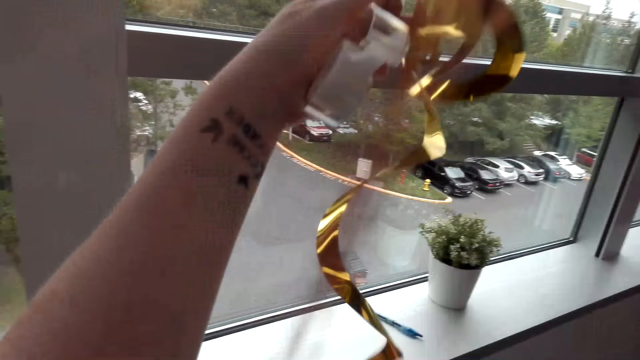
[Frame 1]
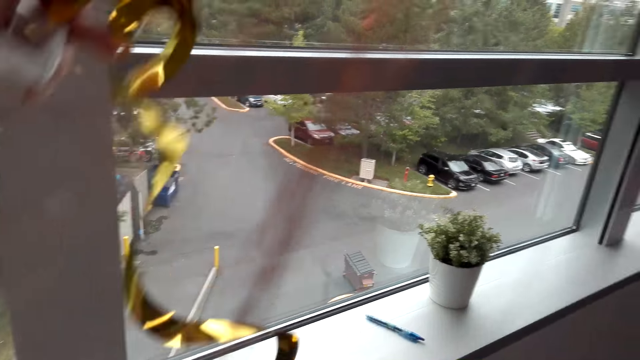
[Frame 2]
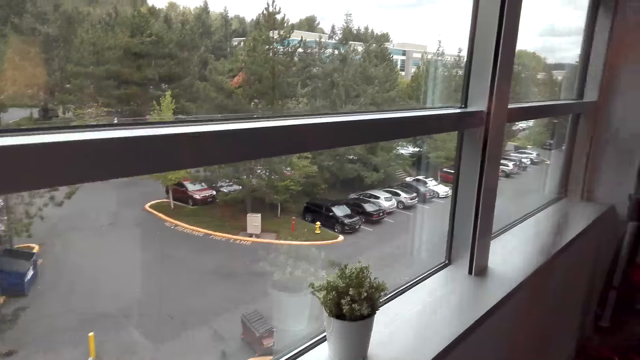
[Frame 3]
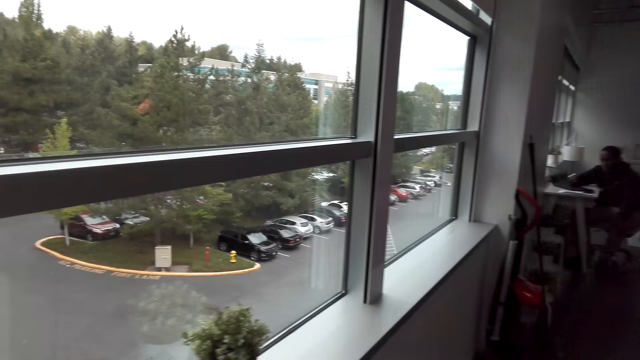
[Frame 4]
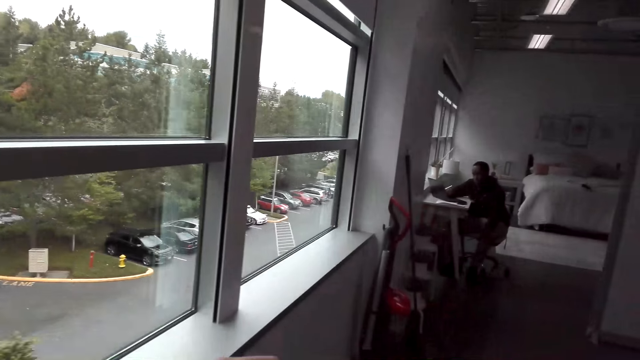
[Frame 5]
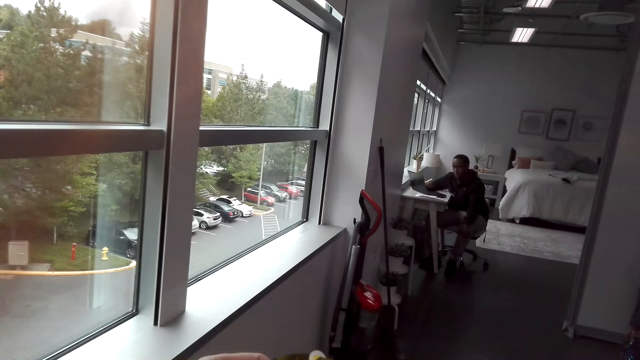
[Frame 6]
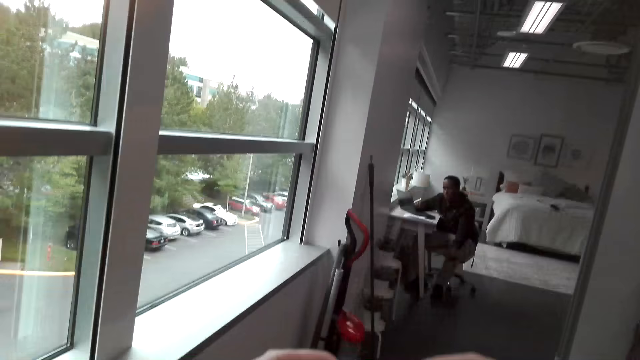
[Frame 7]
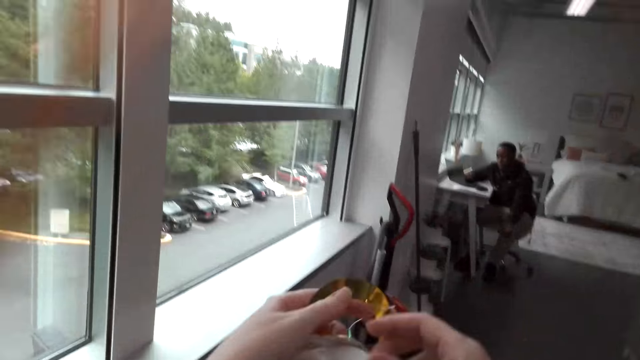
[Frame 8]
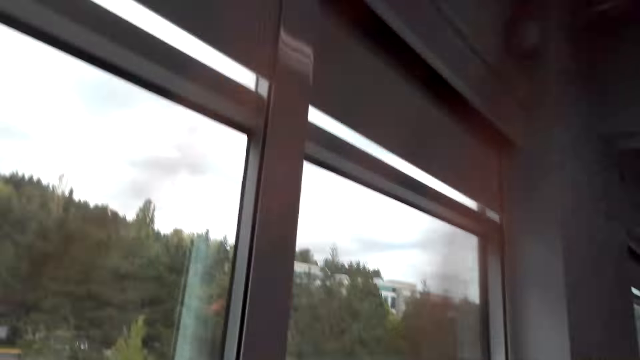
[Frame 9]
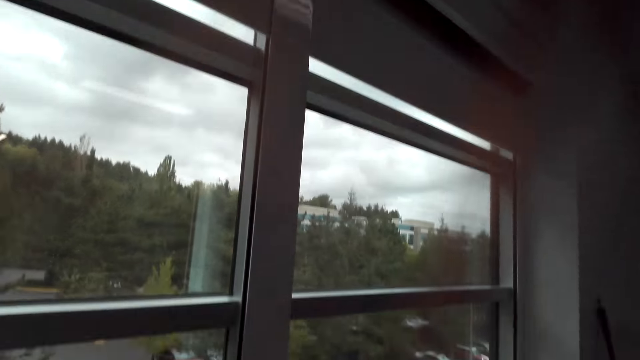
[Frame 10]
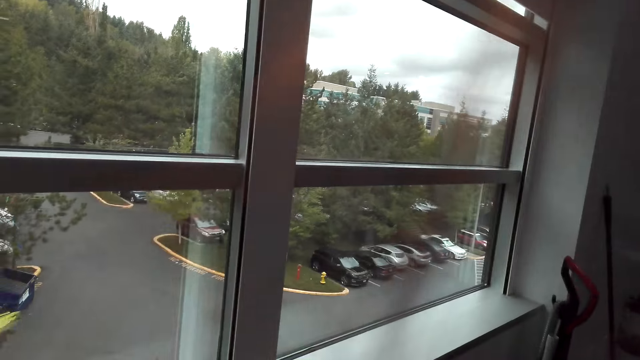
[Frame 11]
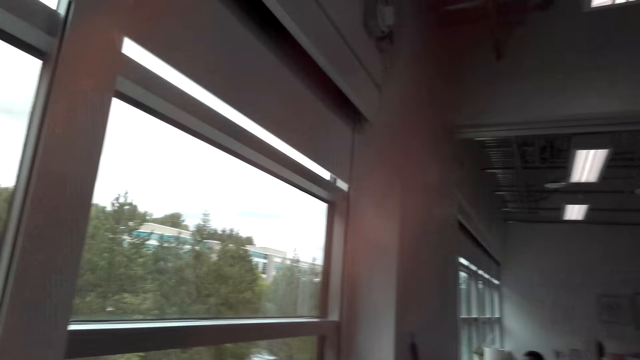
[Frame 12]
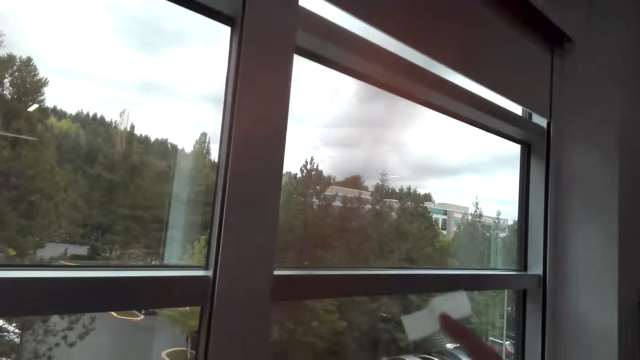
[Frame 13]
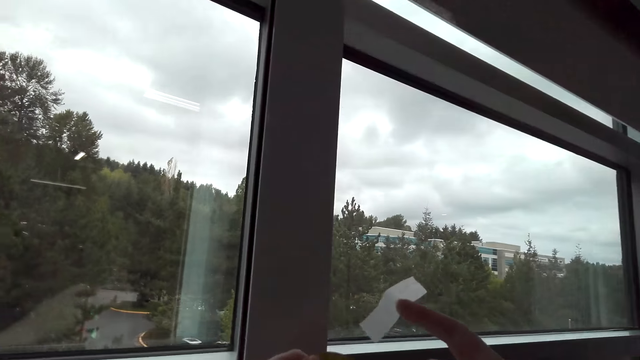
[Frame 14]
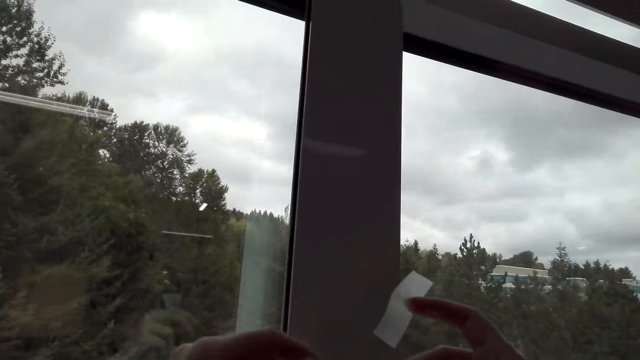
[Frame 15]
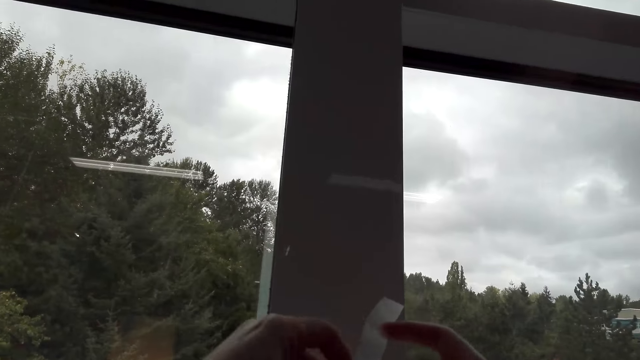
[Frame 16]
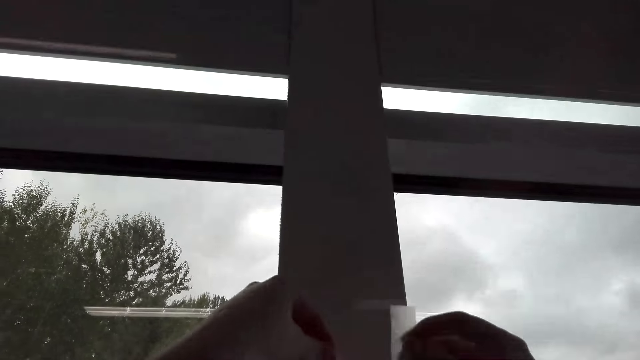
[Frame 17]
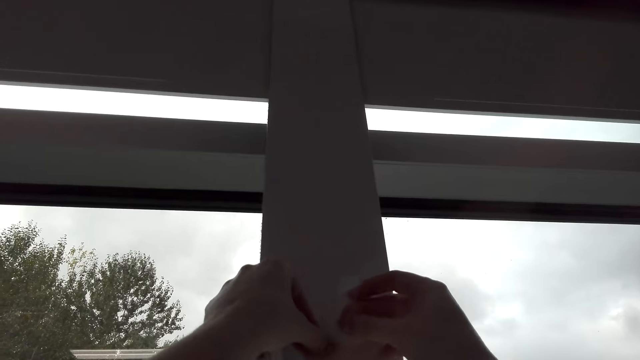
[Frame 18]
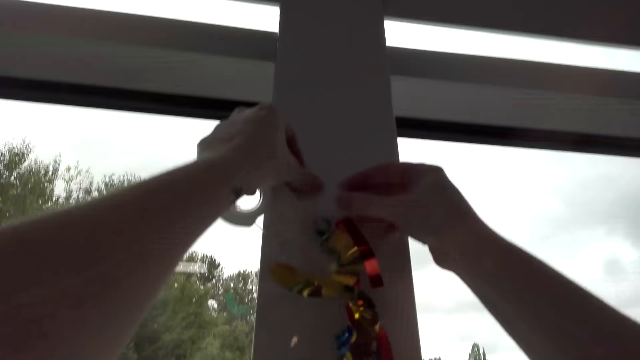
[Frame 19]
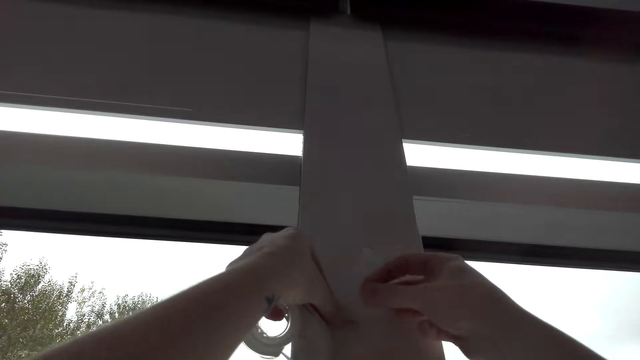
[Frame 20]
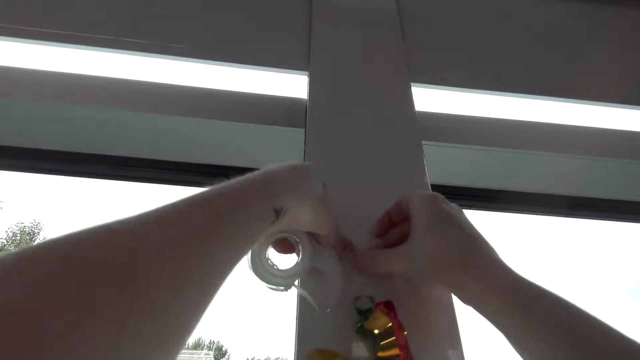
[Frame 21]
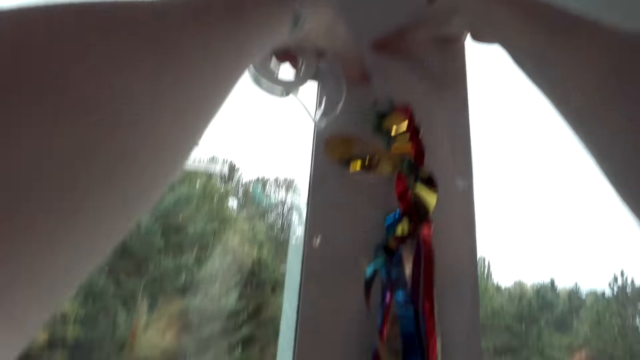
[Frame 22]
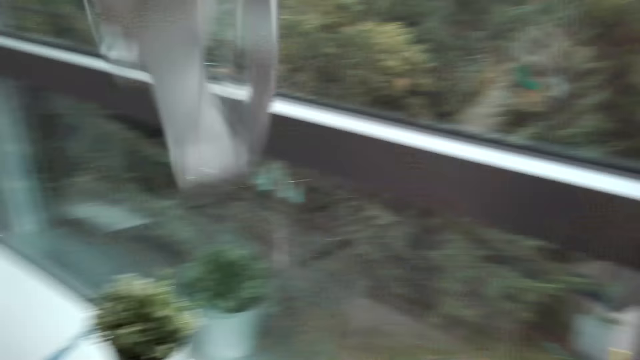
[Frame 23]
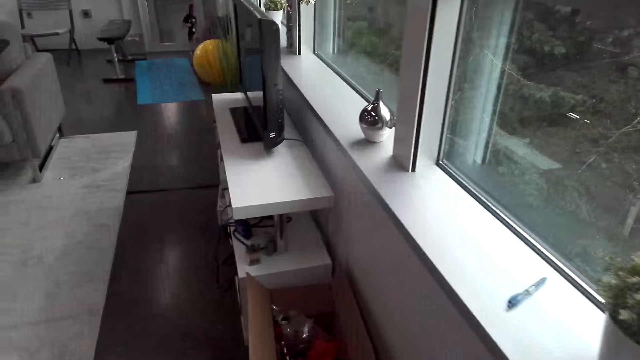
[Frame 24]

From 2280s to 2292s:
The camera wearer holds decorative papers. They walk around the house. They stick the decorations on the window frame.

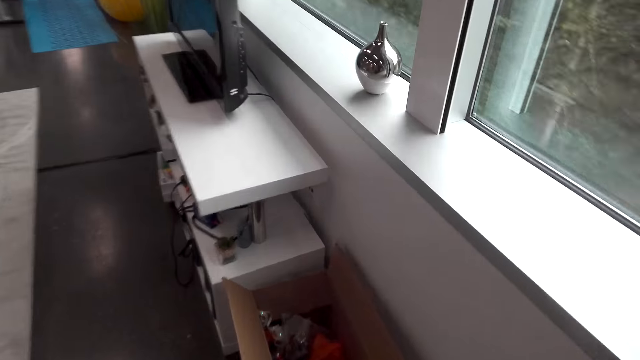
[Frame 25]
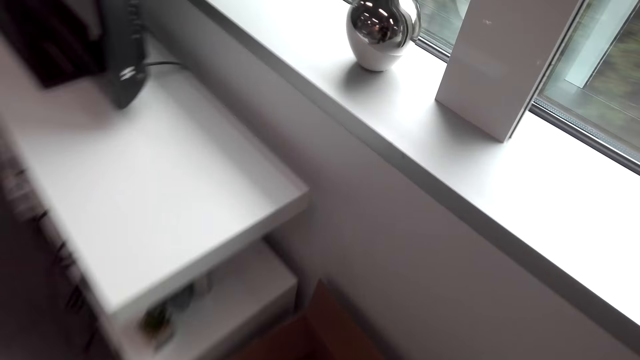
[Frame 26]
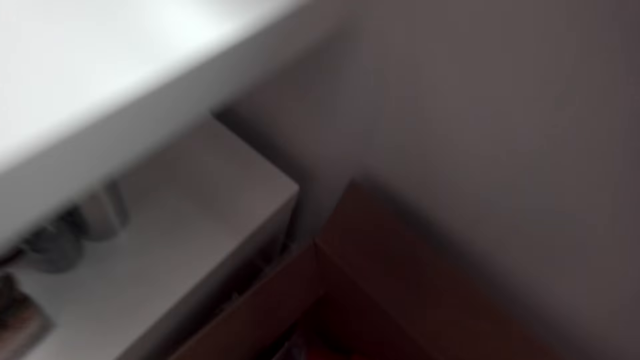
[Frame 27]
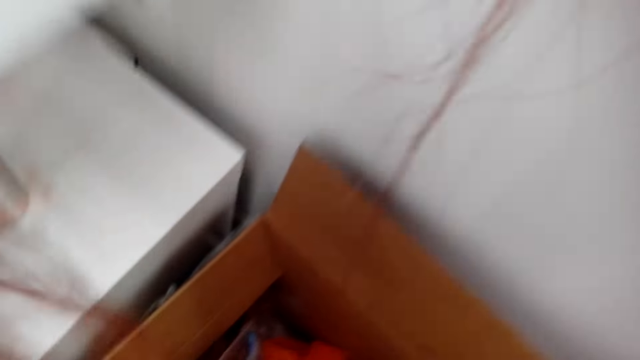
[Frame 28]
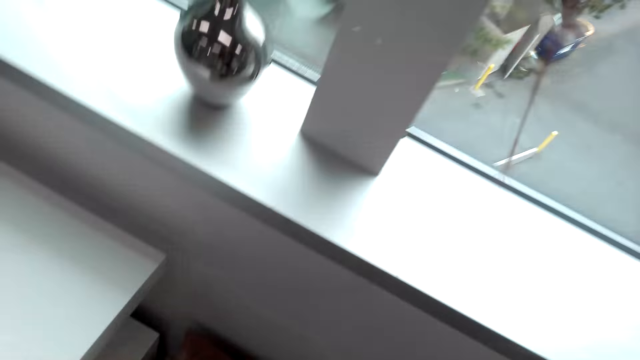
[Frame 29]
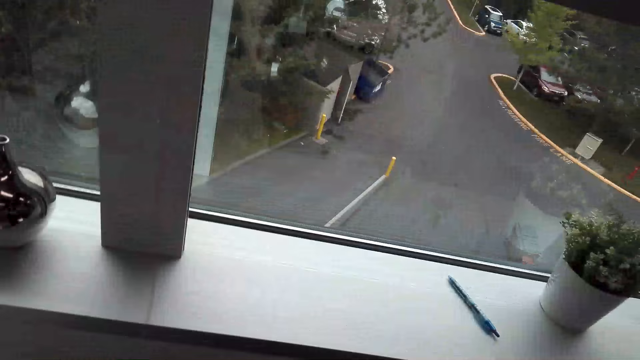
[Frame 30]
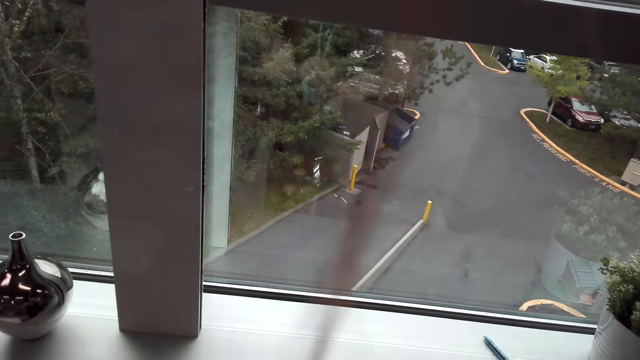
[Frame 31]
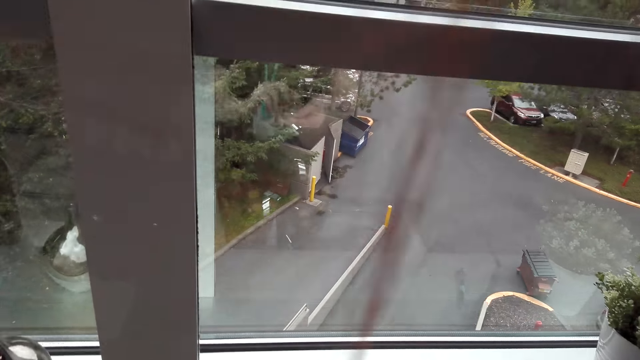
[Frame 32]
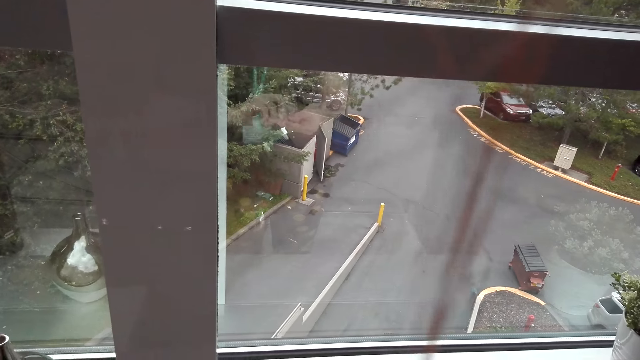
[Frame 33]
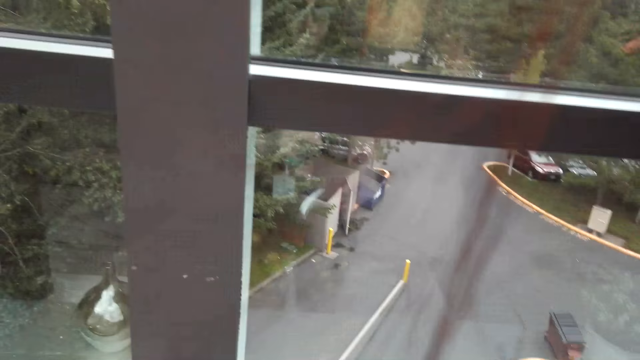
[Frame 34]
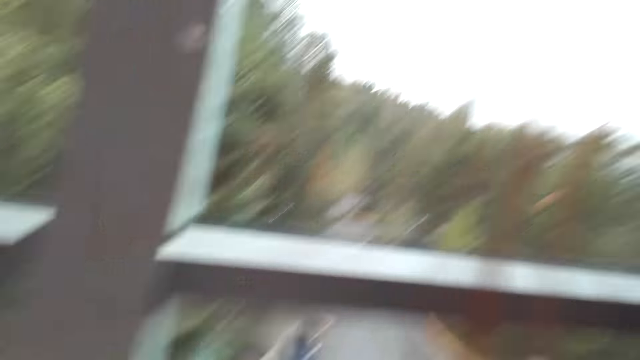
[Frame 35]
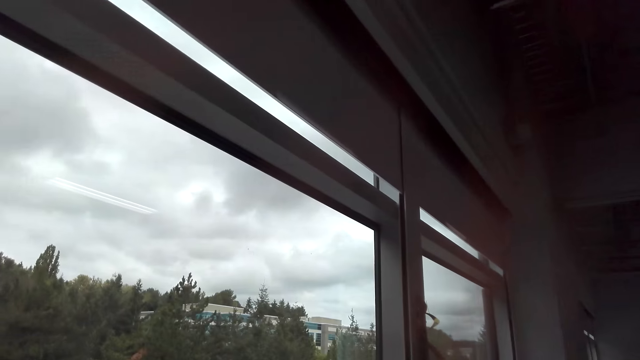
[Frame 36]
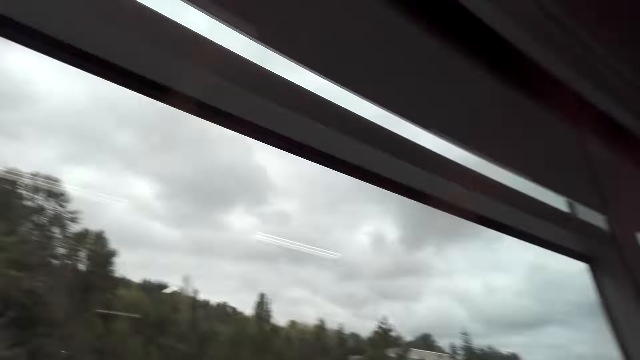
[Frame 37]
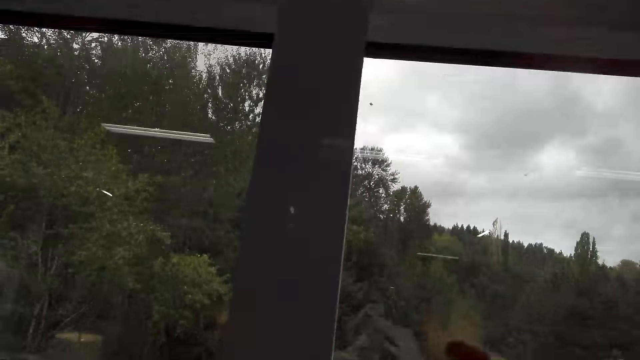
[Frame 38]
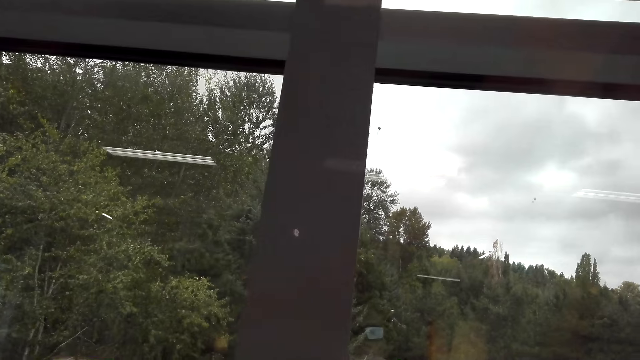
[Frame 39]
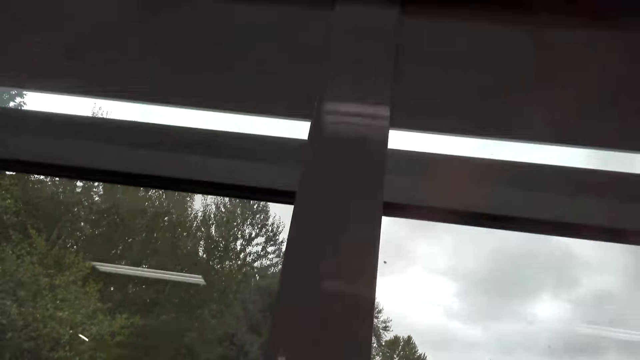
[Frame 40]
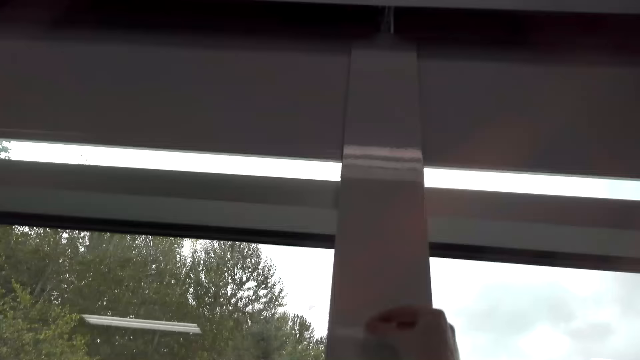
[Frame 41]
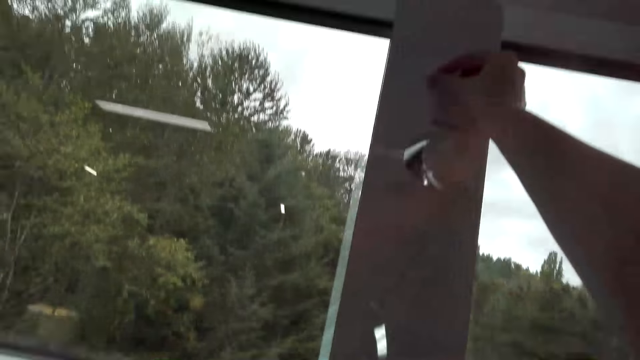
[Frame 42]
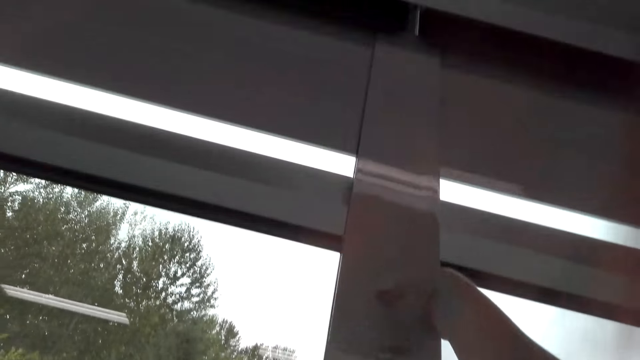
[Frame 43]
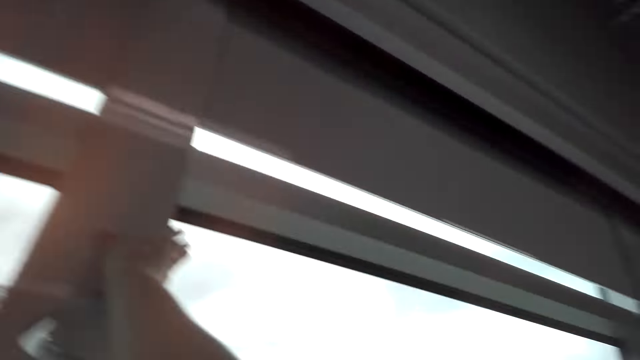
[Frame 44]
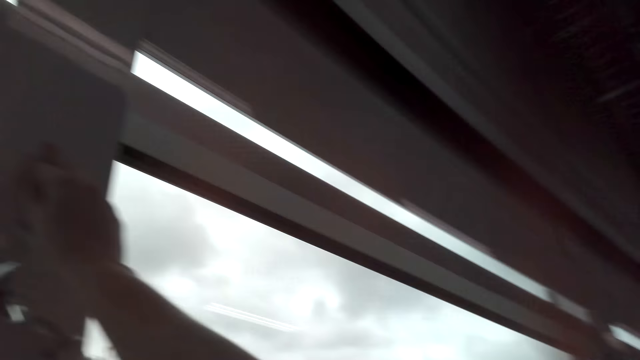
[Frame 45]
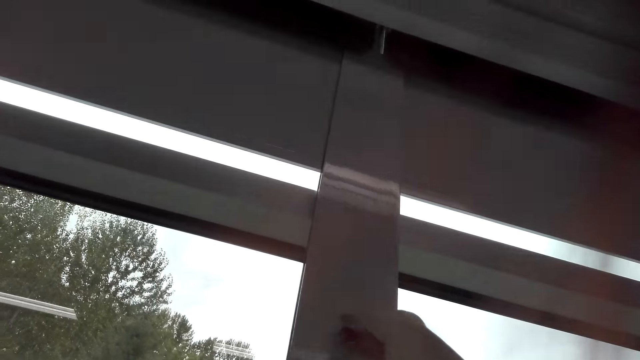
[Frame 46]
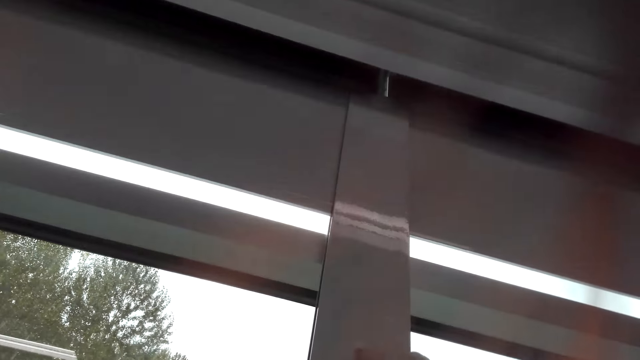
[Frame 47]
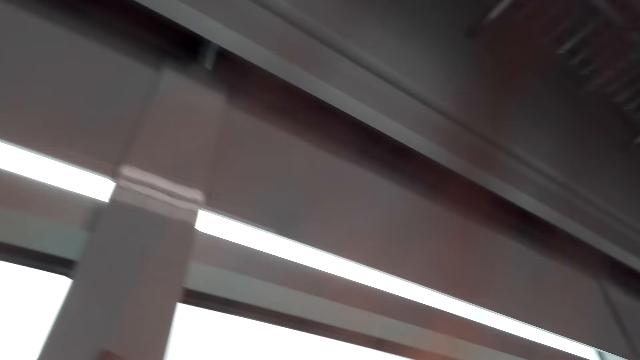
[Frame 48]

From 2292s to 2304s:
The camera wearer walks around the house. They pick up decorations from the box. They stick the decorations on the window frame.
